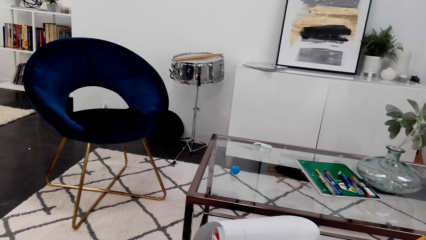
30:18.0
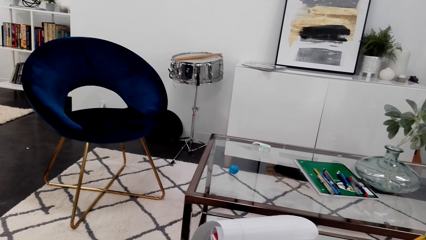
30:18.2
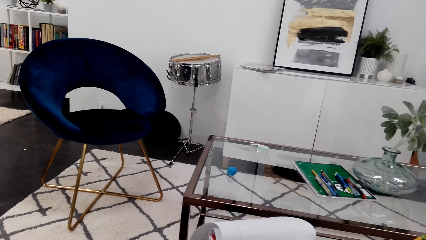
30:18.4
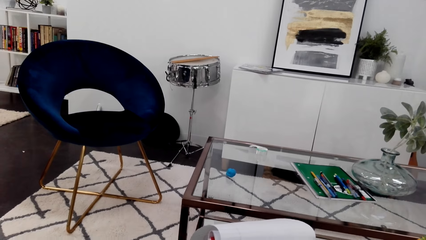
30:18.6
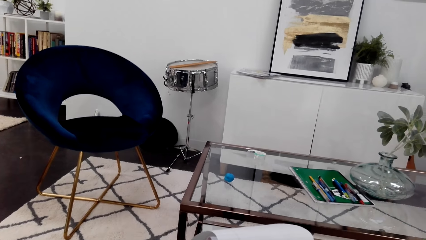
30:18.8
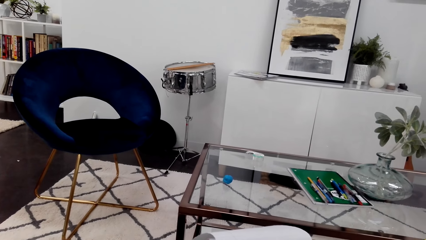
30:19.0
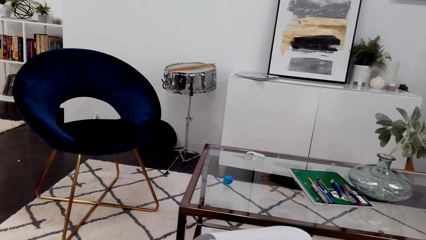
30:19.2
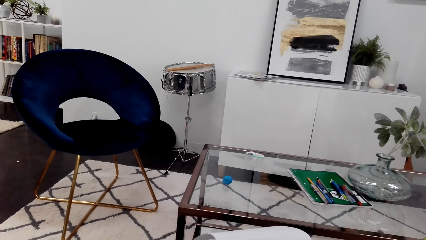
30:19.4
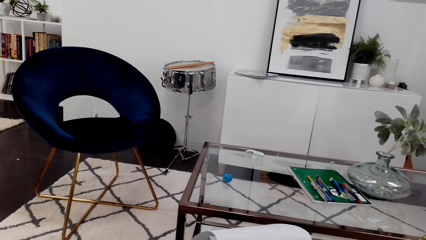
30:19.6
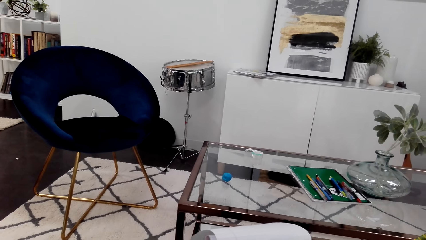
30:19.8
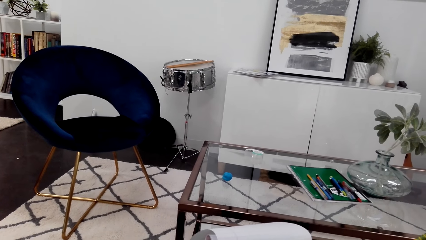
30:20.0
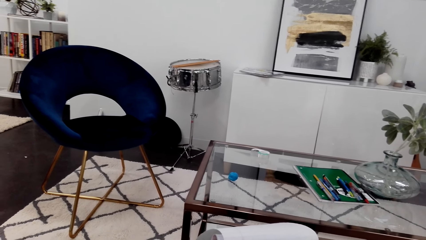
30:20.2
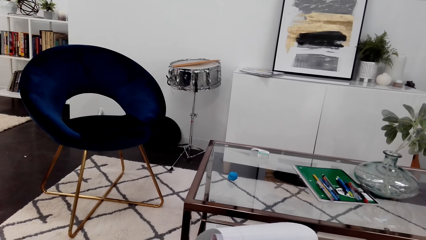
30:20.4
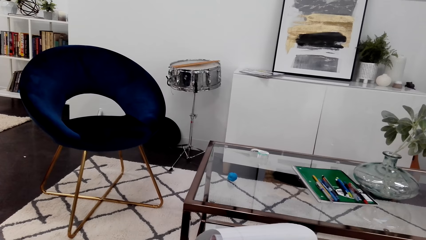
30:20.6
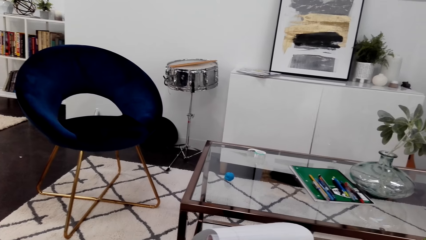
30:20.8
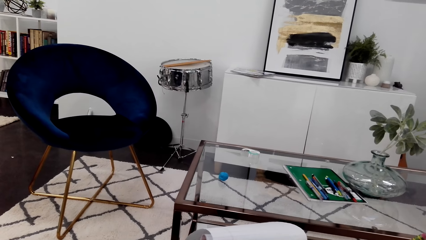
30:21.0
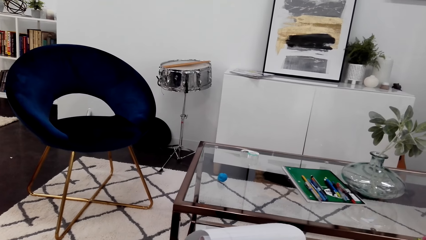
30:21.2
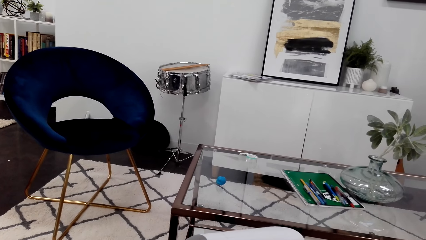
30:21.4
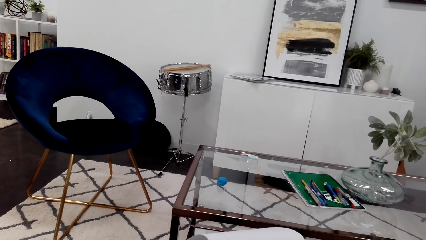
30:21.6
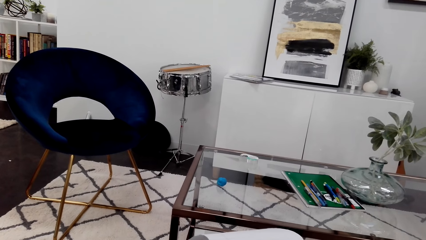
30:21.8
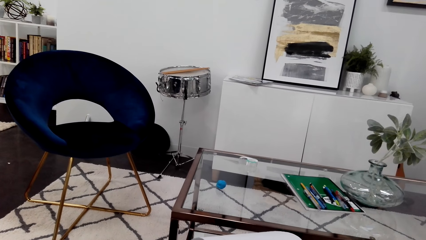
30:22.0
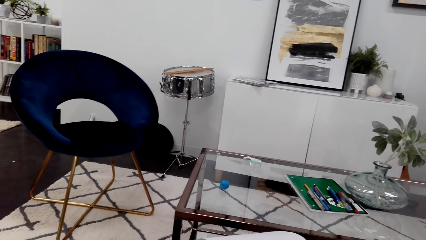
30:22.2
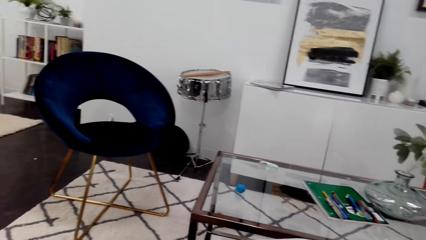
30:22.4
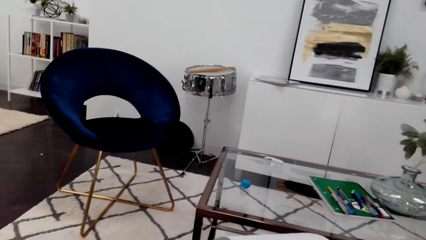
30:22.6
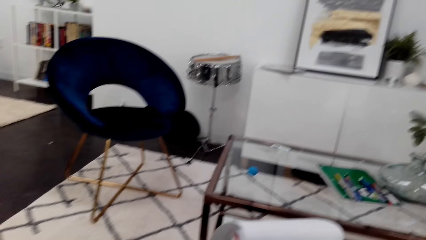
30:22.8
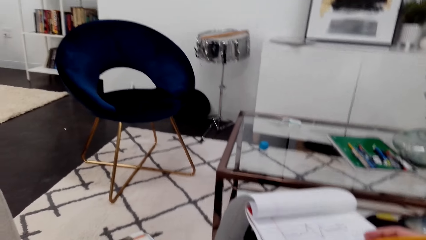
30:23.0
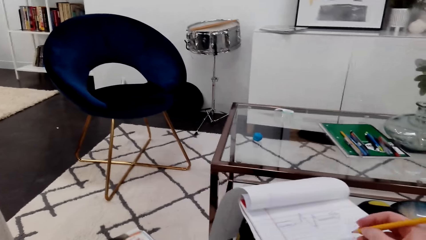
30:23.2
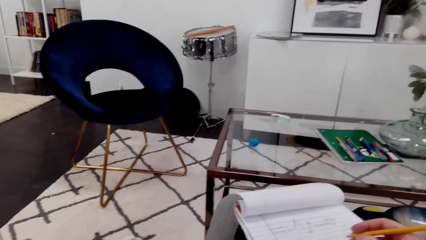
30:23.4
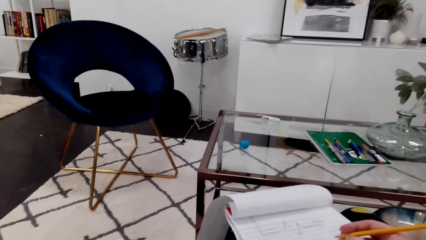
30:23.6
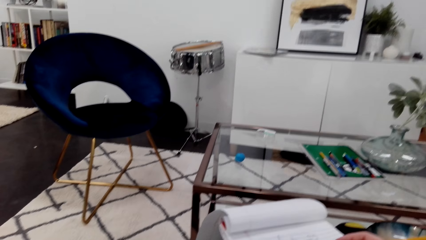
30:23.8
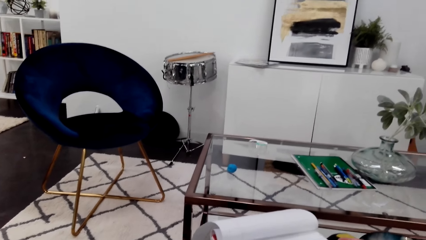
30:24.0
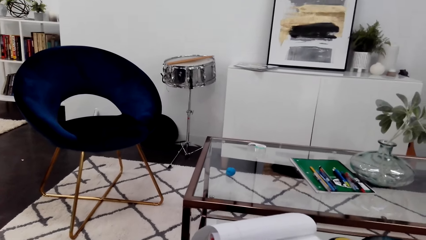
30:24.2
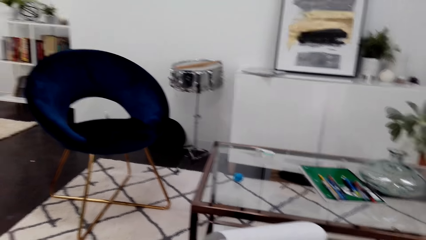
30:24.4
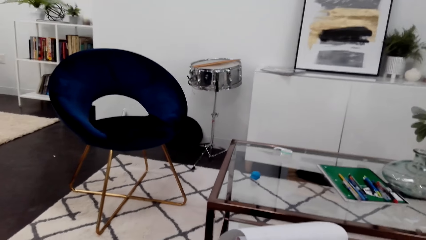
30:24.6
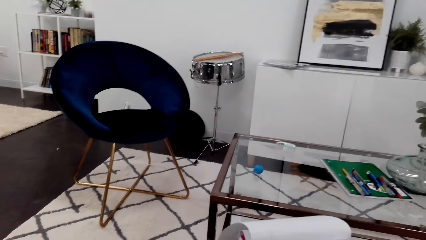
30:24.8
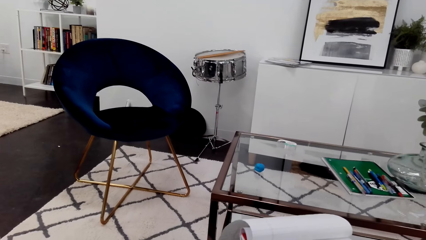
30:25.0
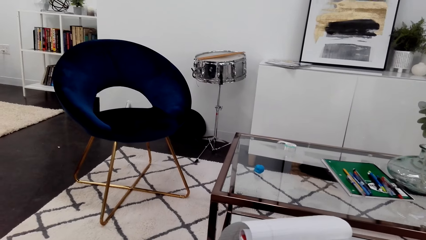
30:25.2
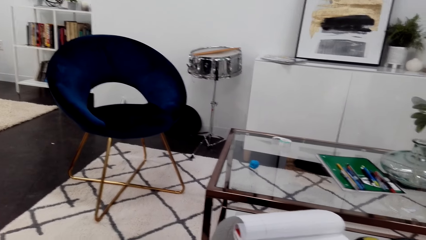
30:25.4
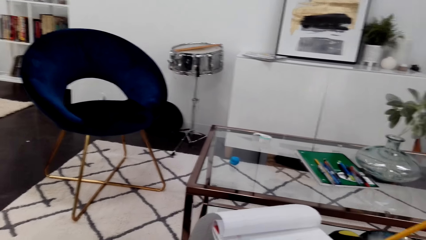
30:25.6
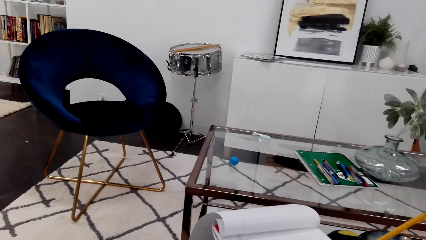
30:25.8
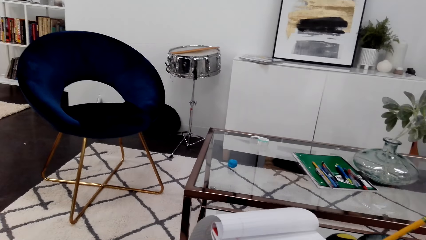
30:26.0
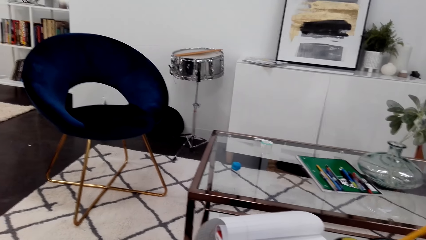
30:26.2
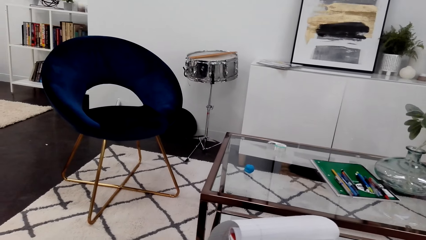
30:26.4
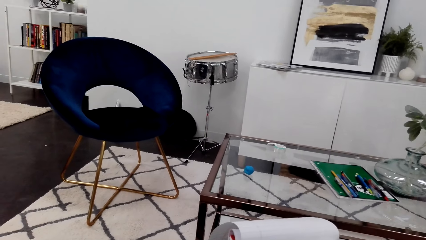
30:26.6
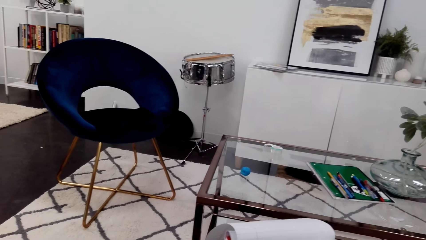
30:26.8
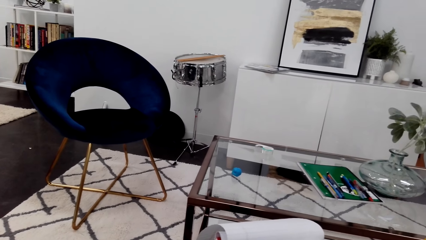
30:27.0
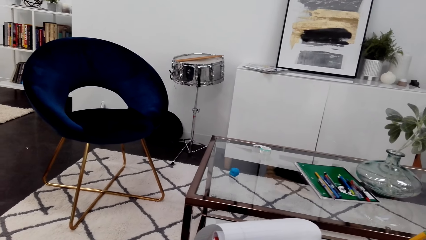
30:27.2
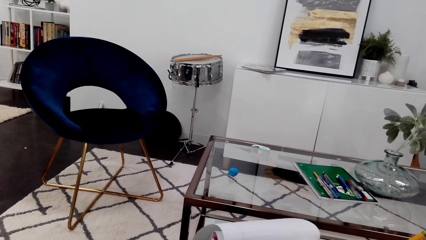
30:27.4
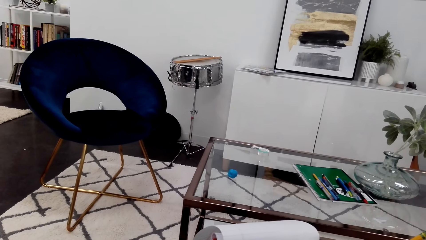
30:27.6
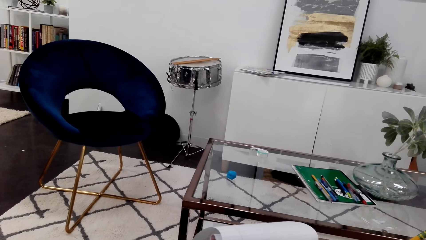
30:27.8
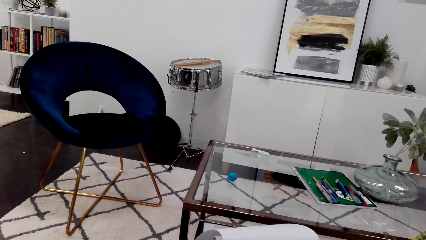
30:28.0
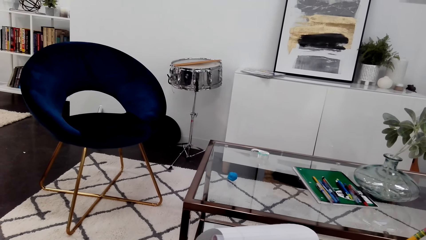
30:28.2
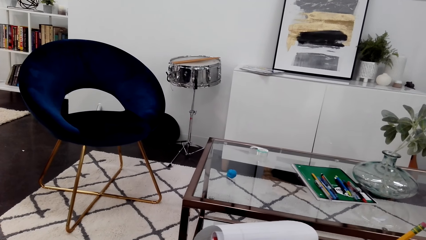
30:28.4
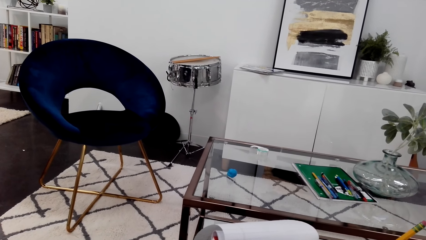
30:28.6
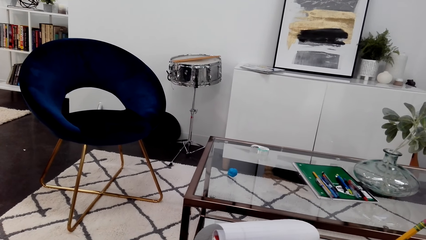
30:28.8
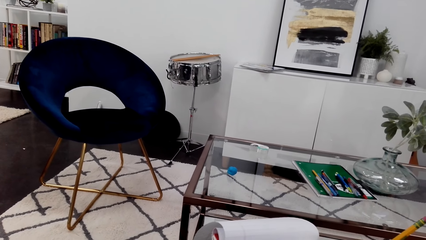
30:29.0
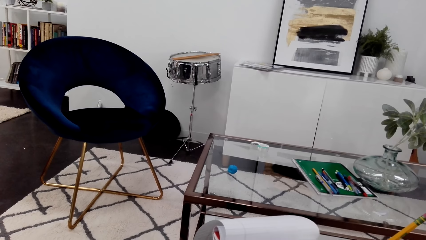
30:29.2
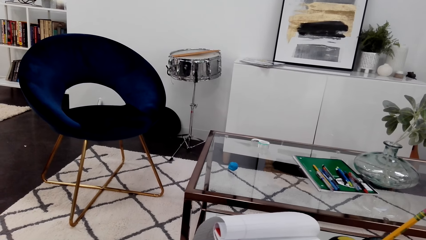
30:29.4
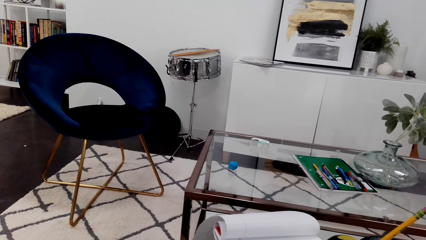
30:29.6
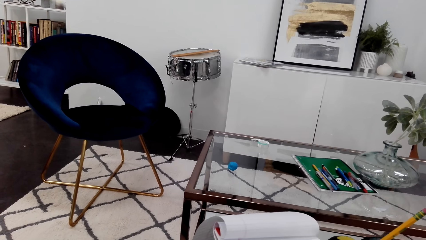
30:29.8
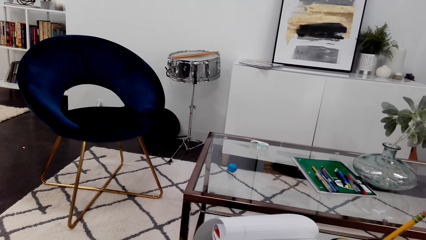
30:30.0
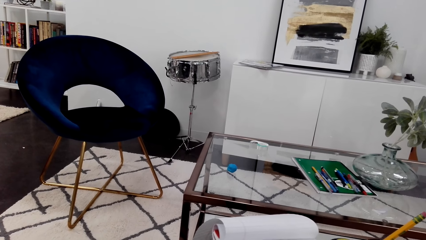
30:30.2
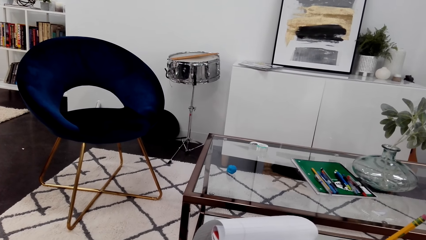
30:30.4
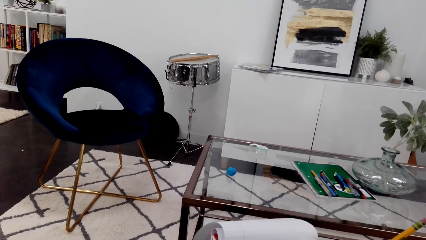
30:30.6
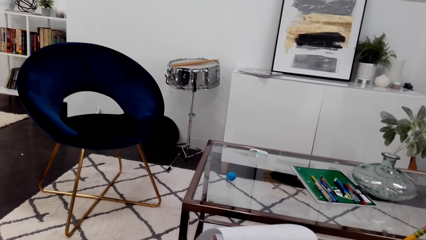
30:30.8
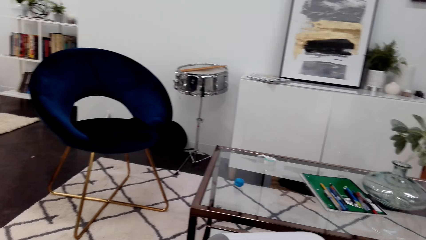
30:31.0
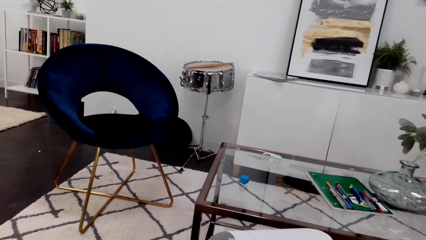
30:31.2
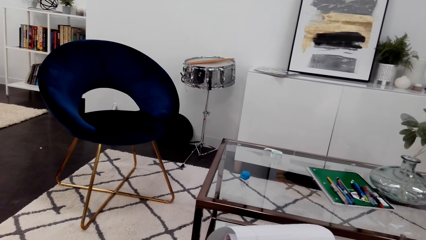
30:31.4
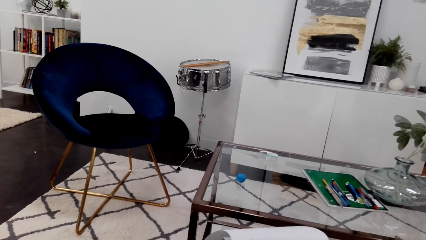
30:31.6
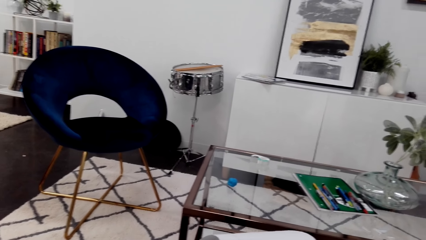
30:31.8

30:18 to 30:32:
The camera wearer looks at the picture on the magazine. They draw on the notebook.

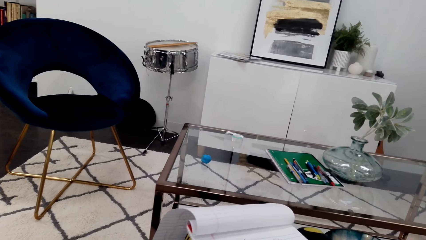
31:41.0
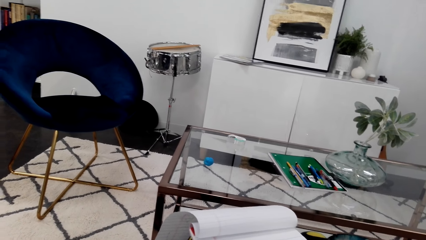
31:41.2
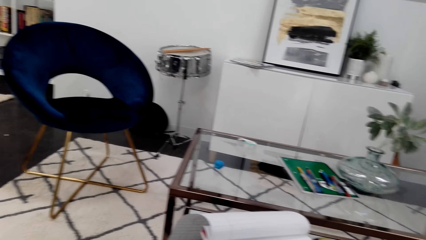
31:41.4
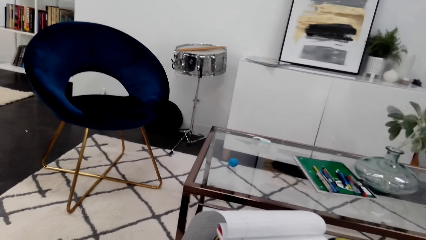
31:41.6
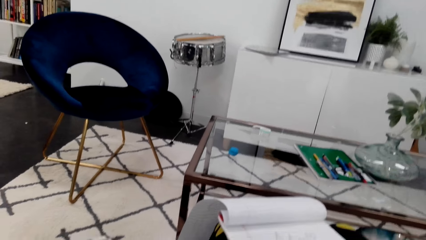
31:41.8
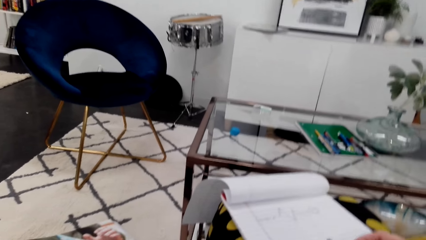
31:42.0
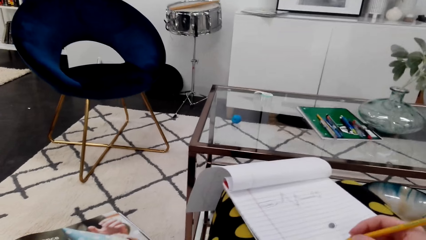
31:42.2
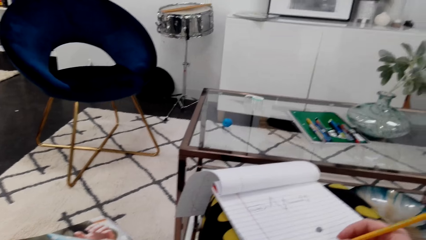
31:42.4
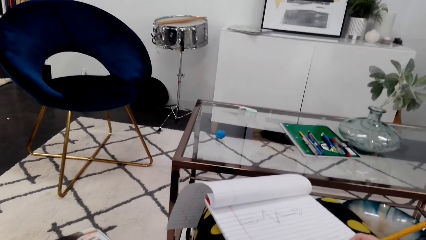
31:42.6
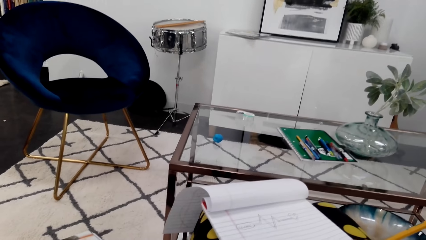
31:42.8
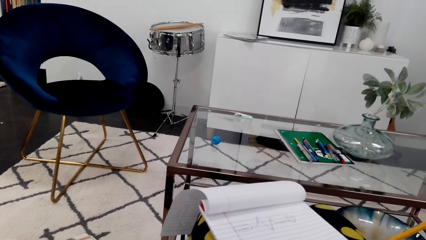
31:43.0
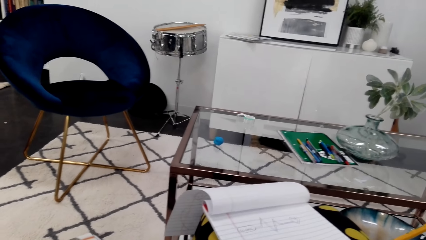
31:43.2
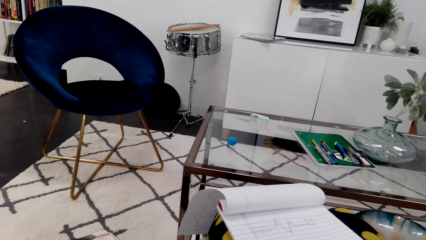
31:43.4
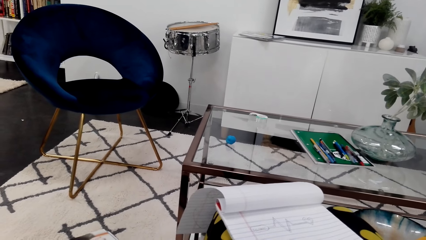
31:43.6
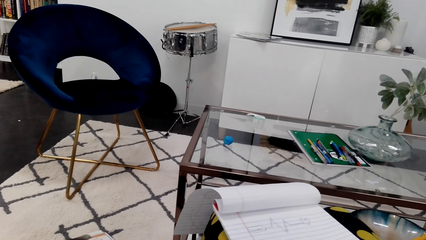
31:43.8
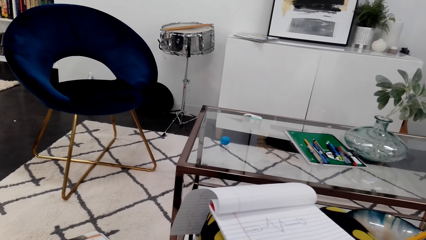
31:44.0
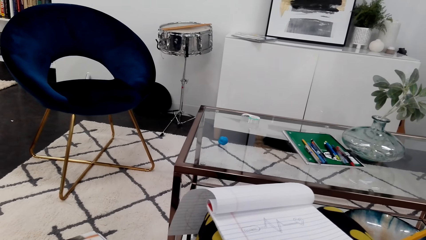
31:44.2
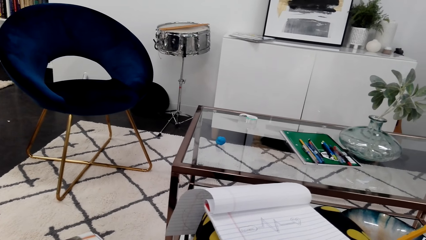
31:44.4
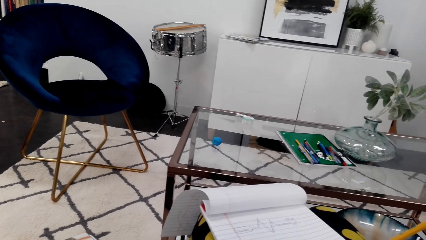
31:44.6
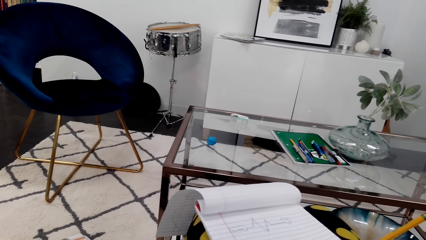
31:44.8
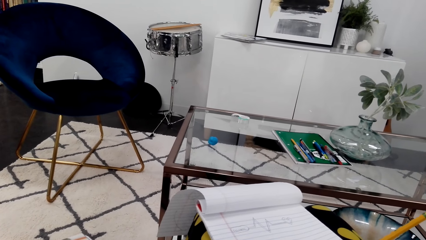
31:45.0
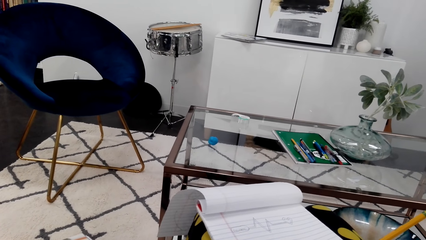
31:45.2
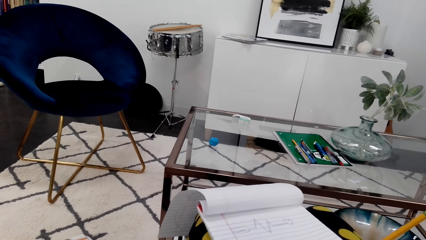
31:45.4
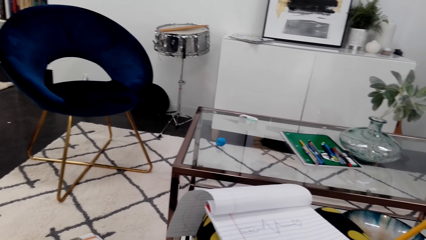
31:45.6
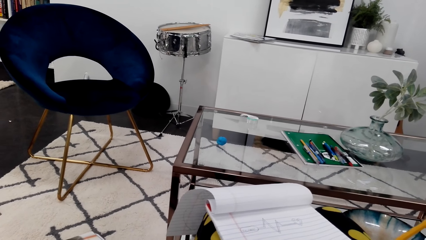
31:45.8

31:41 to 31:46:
The camera wearer looks at the picture on the magazine. They draw on the notebook.
